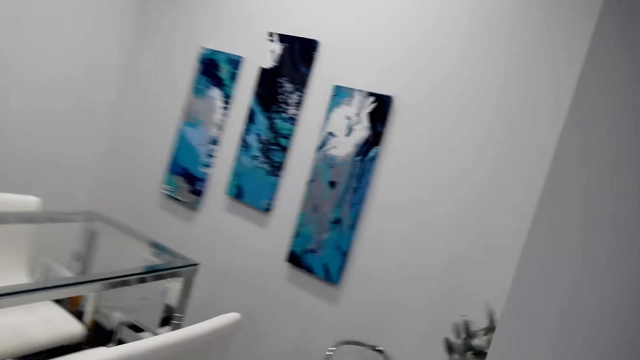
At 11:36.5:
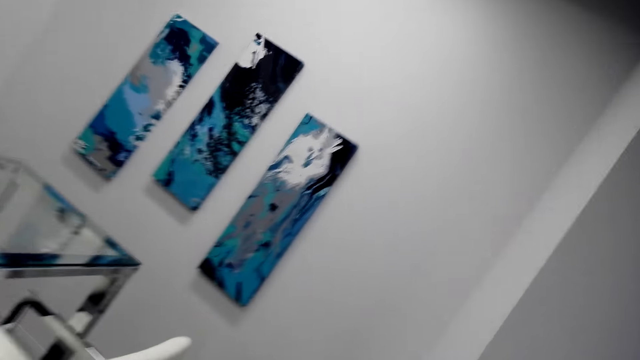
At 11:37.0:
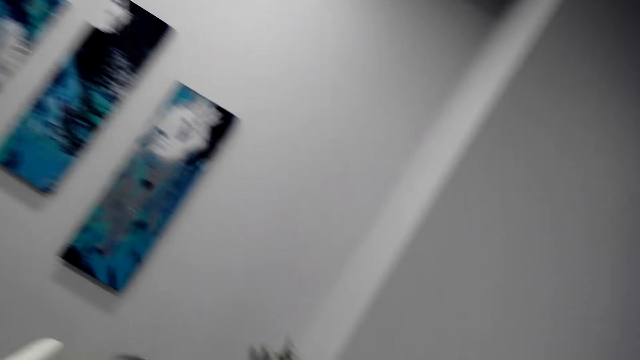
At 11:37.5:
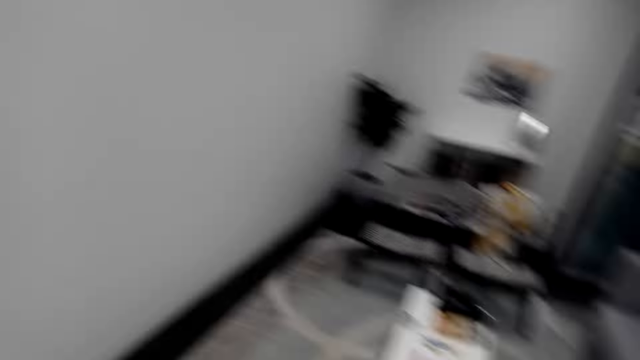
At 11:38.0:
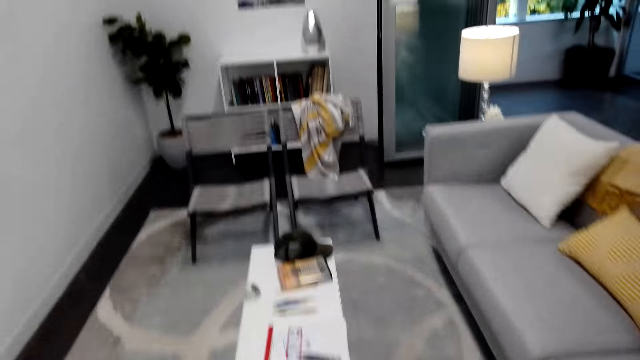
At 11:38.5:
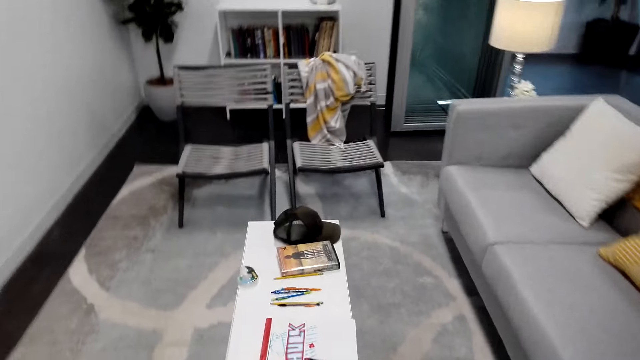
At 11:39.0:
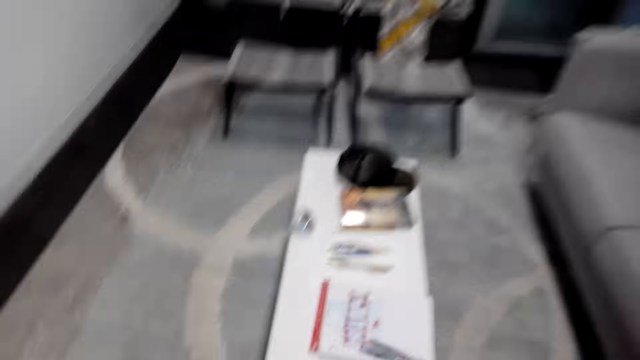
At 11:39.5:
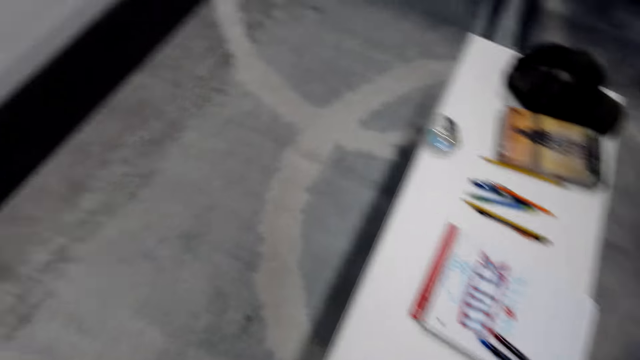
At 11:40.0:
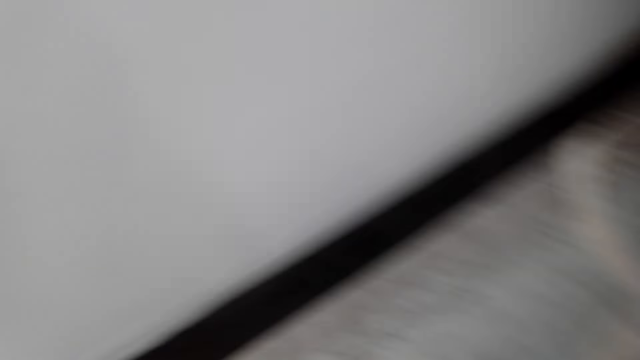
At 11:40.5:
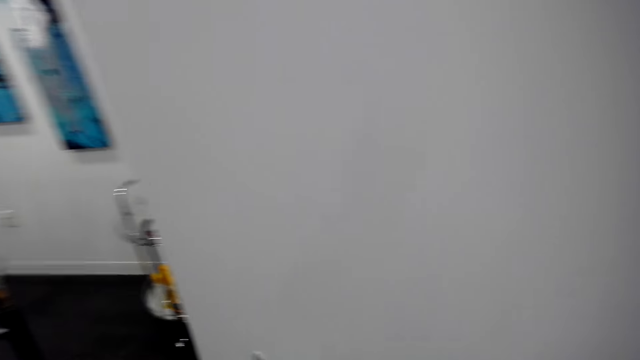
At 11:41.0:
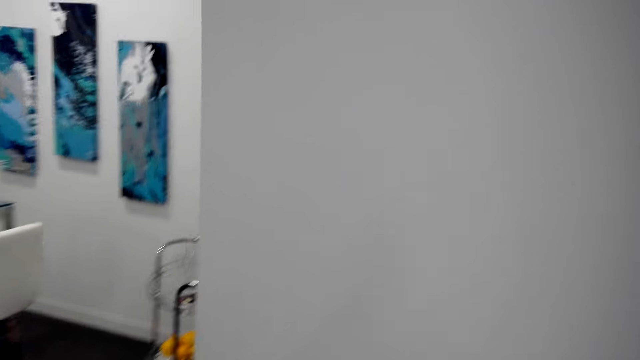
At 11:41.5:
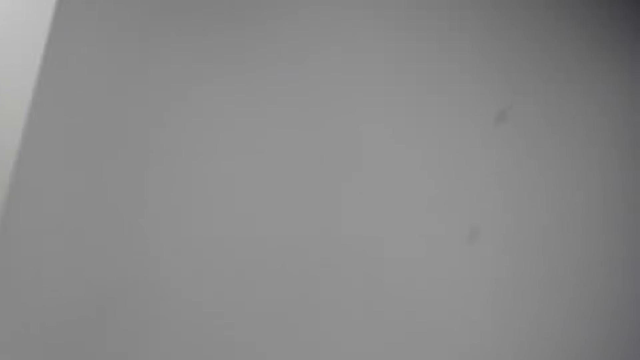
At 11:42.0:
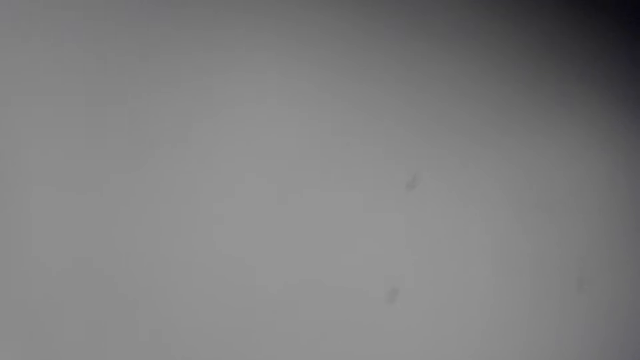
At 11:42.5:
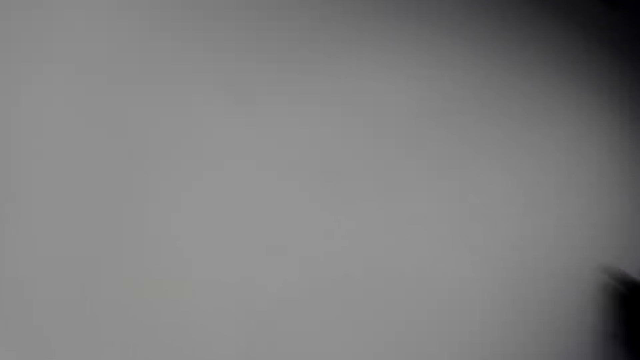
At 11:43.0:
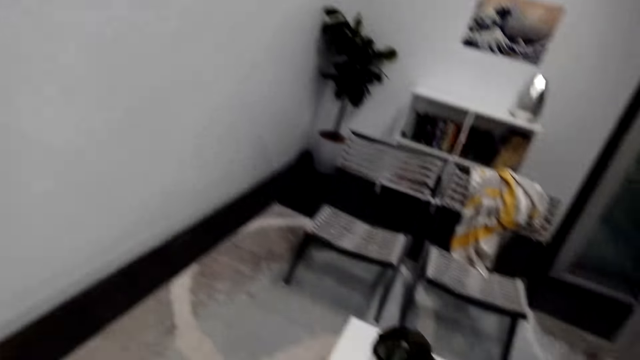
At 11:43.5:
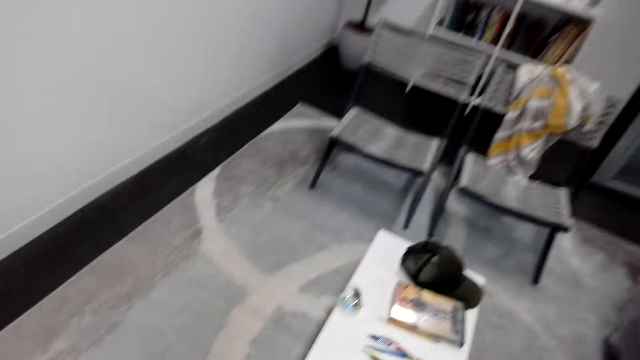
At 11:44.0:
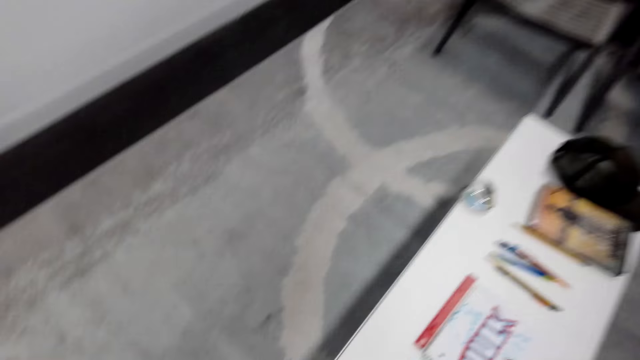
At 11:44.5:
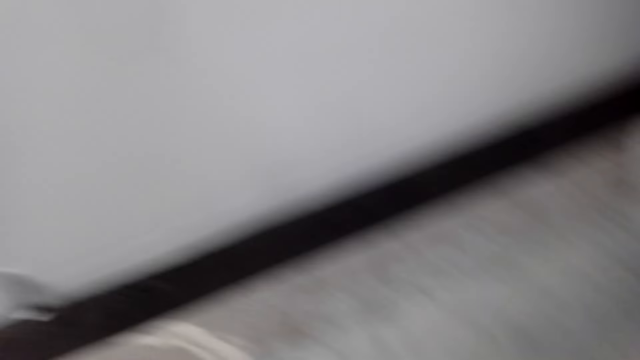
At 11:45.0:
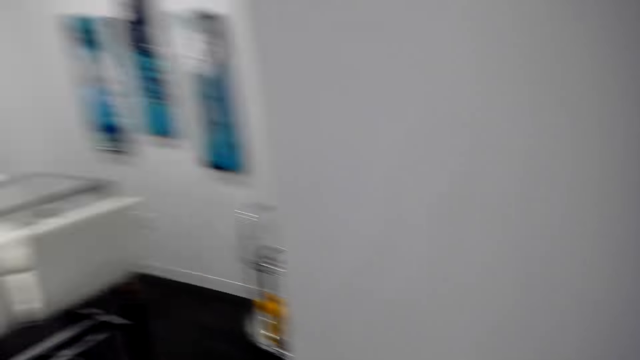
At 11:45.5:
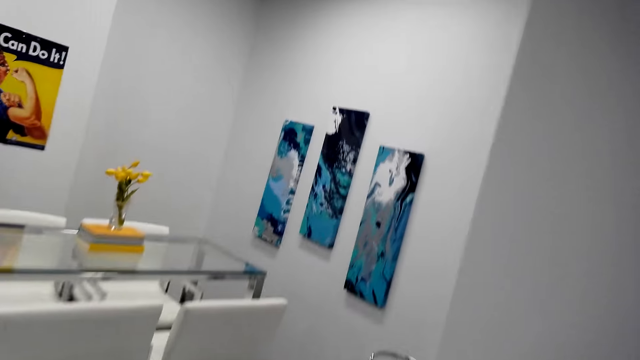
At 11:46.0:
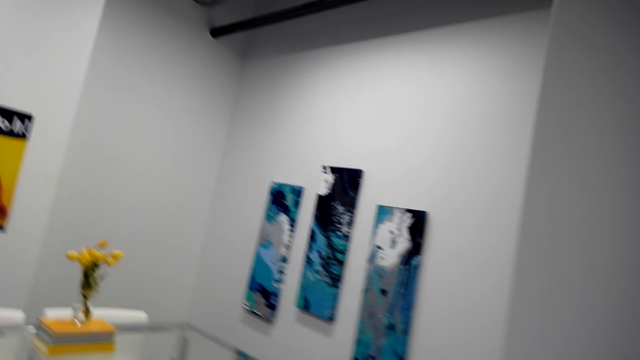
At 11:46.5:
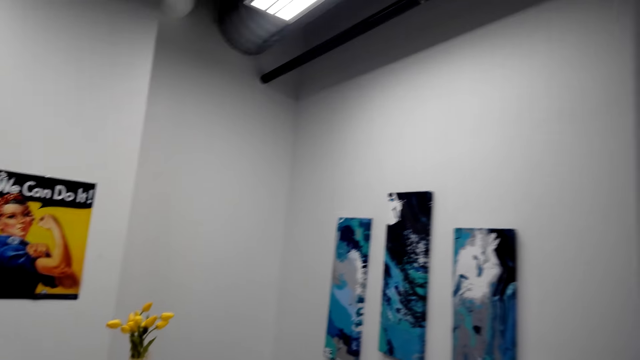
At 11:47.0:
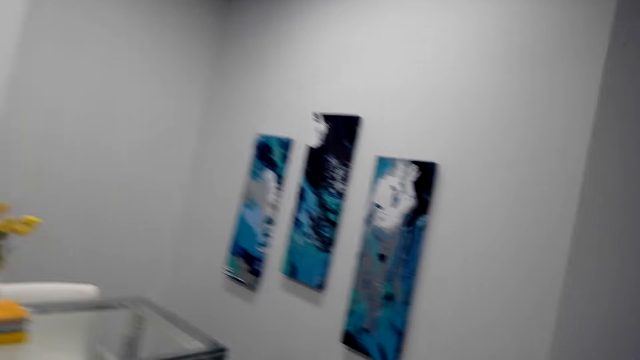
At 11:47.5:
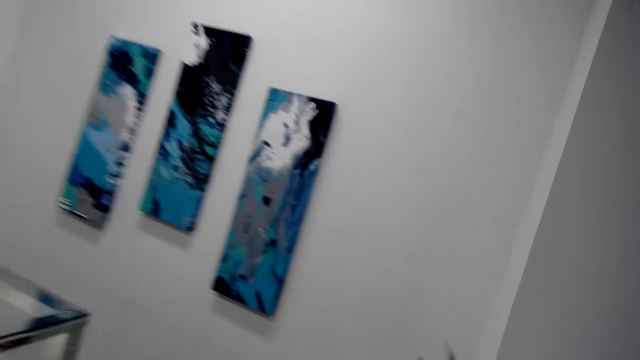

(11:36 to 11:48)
The camera wearer looks at the table.

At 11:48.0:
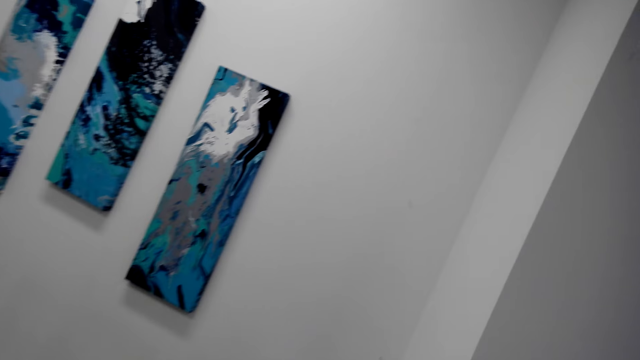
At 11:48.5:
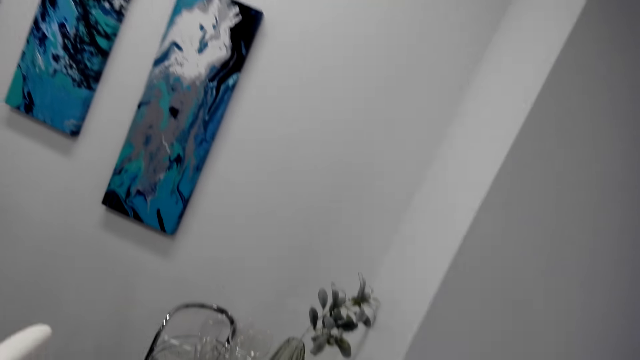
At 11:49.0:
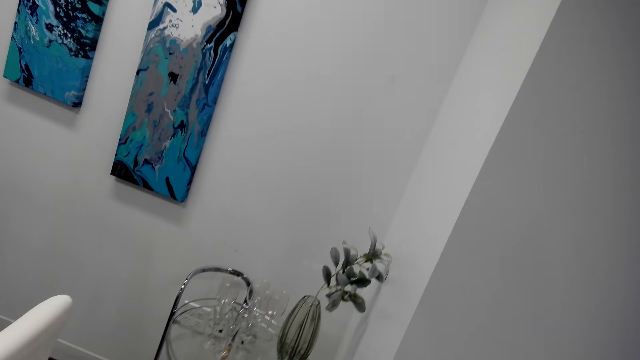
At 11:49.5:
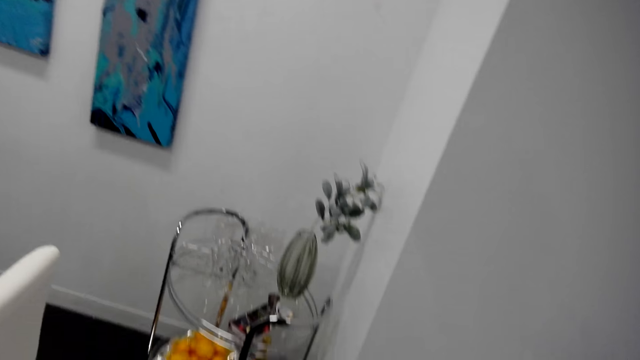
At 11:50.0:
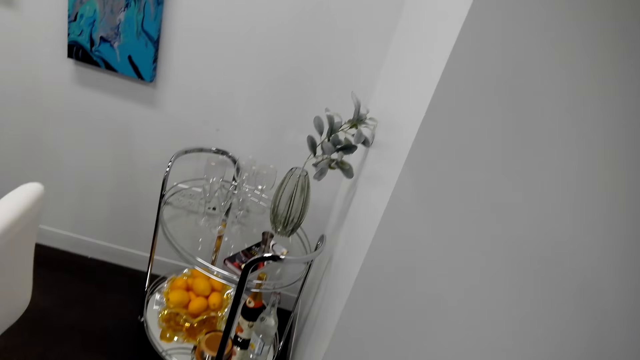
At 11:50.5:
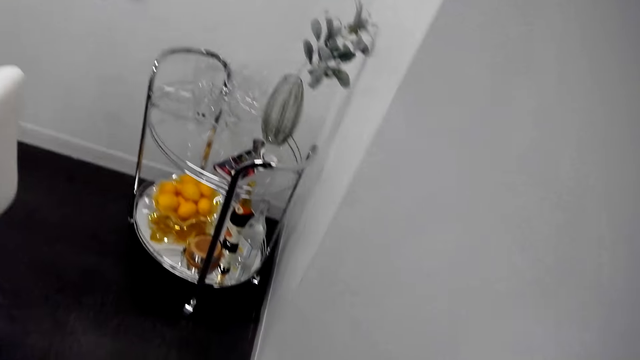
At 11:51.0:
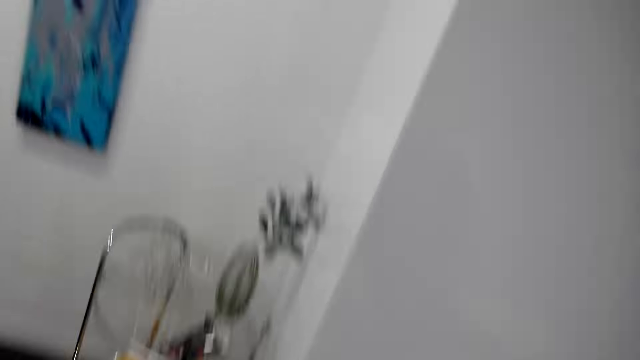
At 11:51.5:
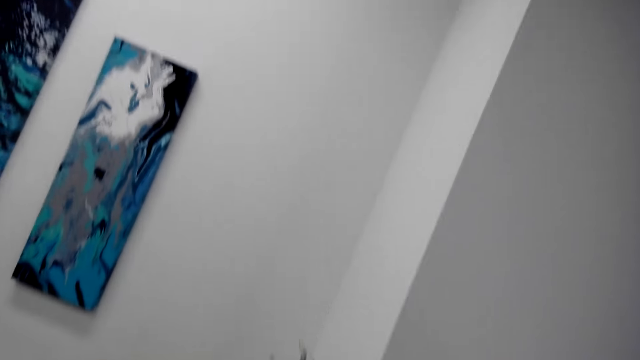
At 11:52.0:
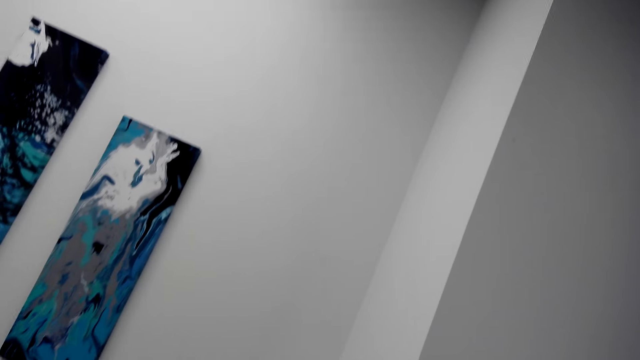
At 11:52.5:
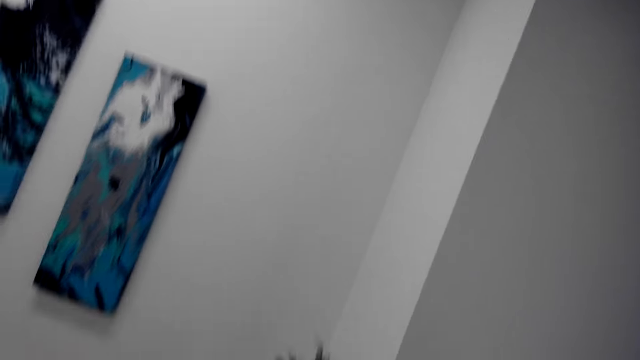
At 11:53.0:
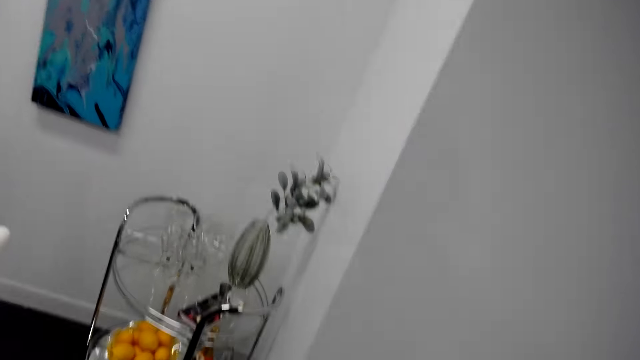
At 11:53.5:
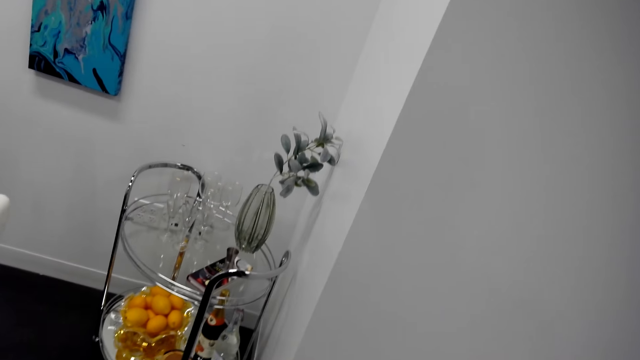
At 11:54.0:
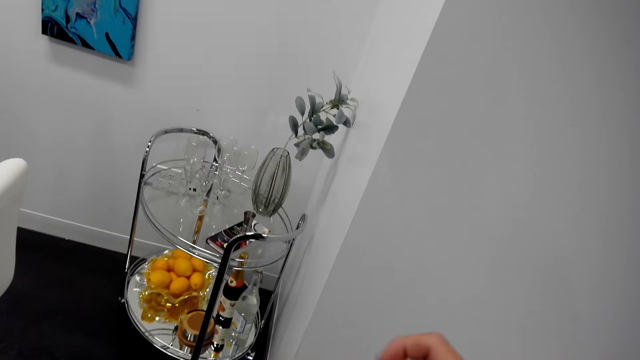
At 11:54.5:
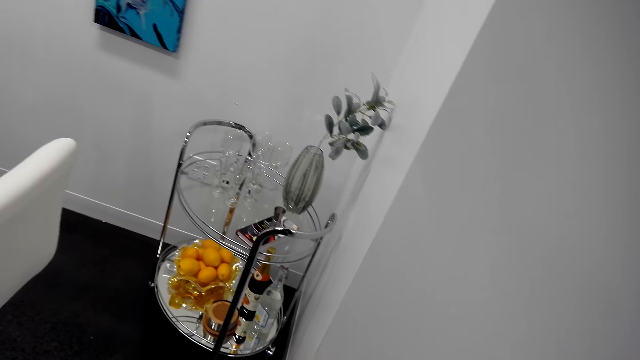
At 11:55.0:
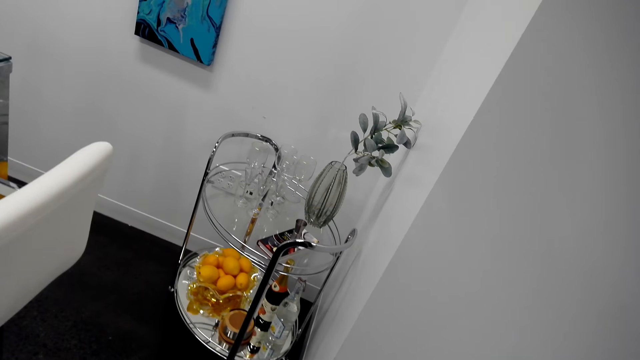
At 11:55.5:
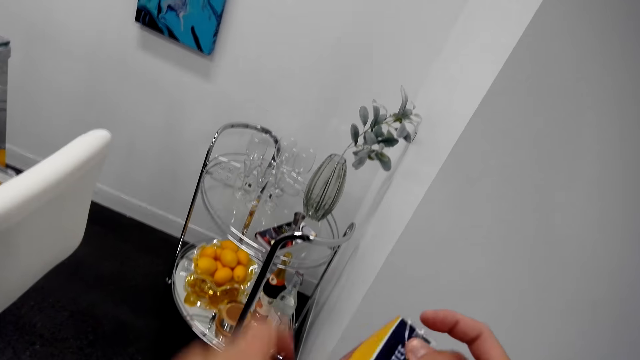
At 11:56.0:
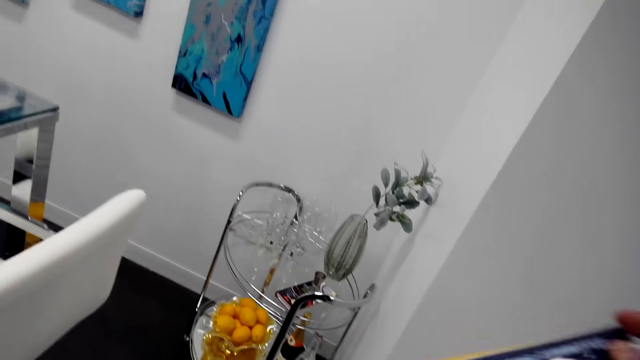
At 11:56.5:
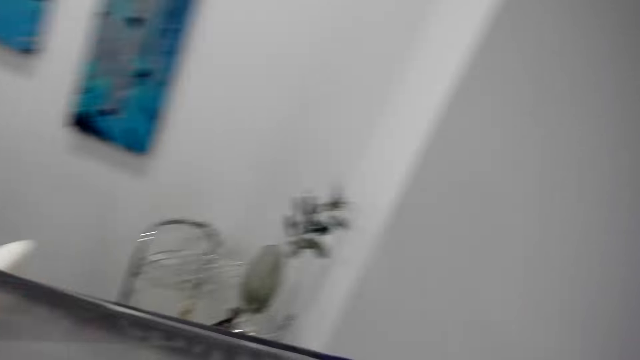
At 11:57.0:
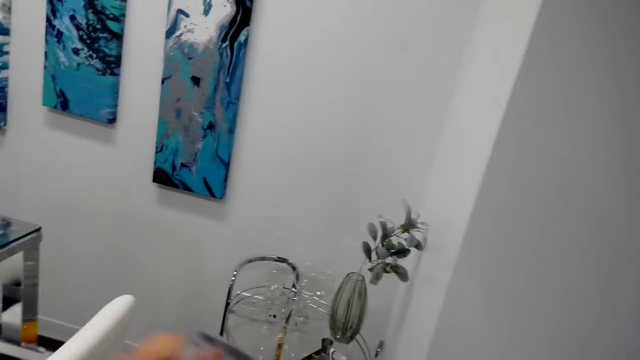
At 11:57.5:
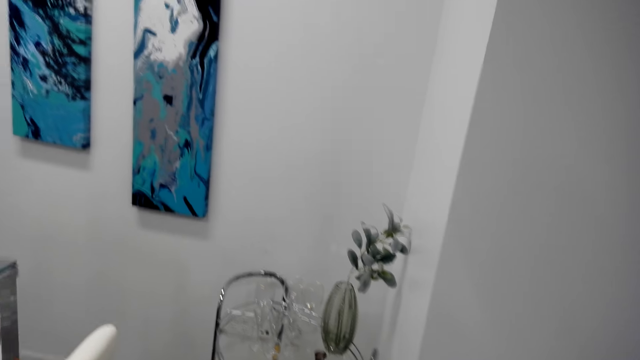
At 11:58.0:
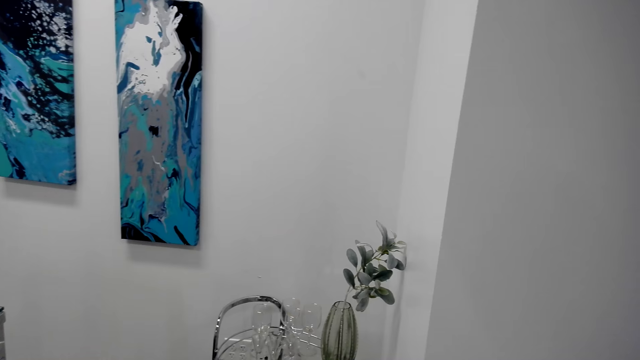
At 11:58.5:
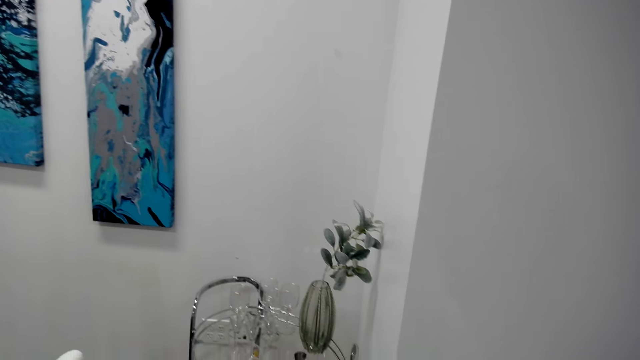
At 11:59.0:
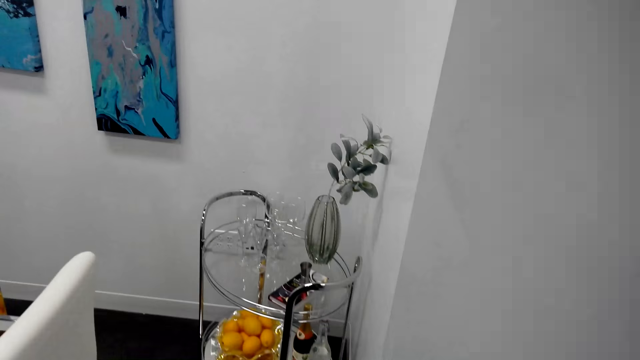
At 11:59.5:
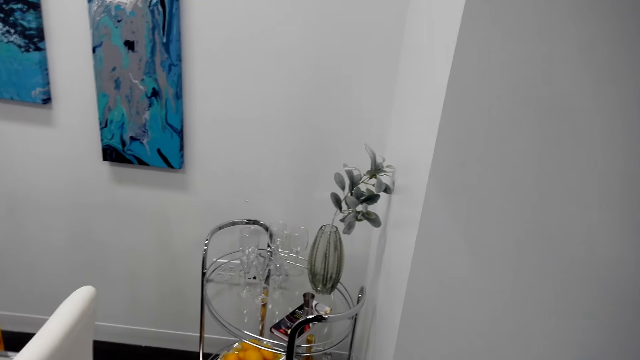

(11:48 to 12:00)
The camera wearer looks at the picture on the wall. They hold the picture.
